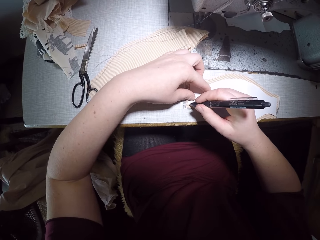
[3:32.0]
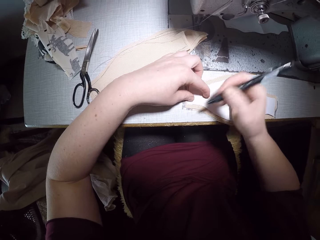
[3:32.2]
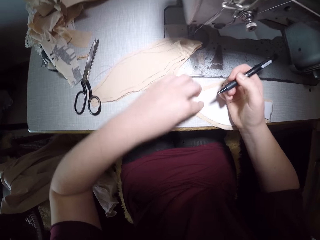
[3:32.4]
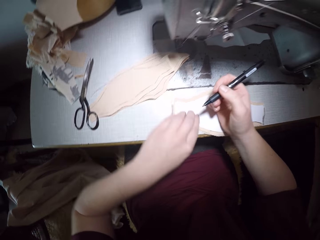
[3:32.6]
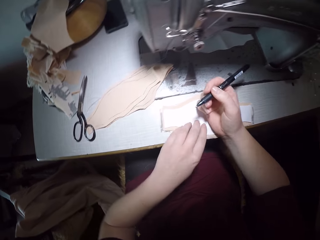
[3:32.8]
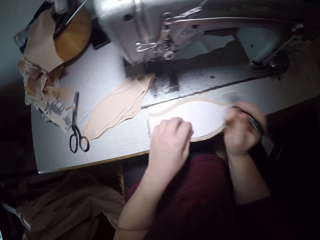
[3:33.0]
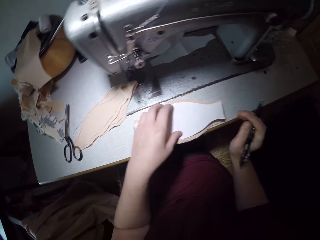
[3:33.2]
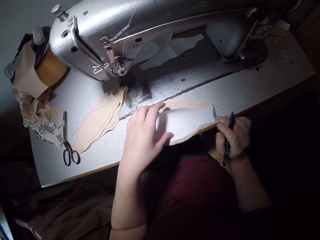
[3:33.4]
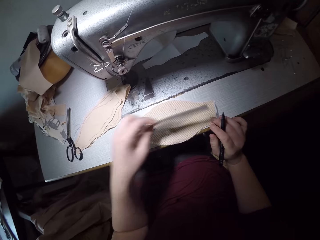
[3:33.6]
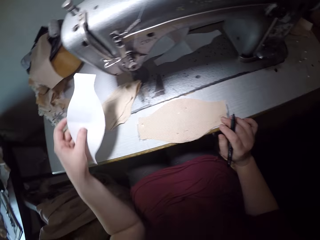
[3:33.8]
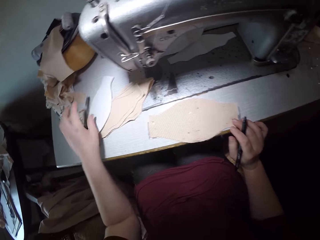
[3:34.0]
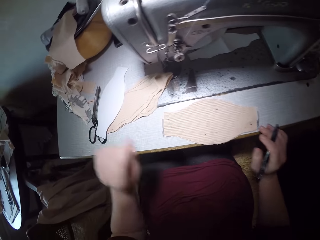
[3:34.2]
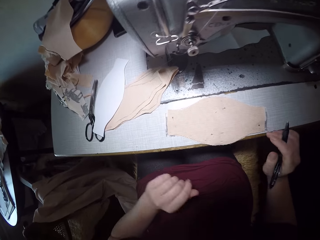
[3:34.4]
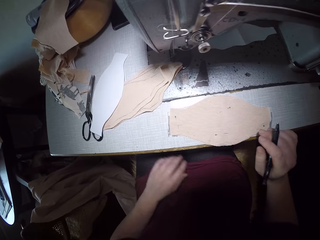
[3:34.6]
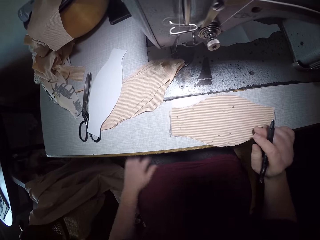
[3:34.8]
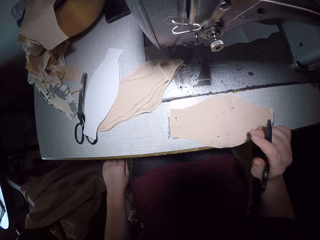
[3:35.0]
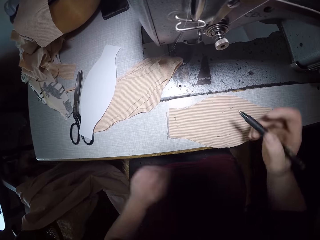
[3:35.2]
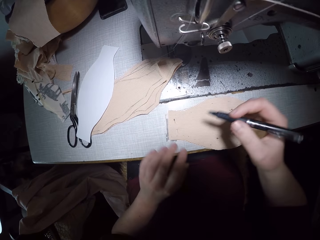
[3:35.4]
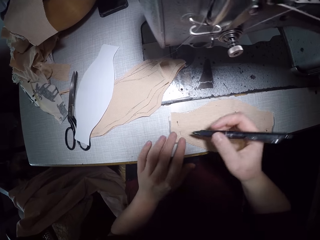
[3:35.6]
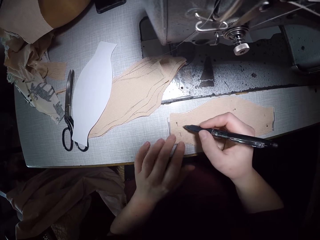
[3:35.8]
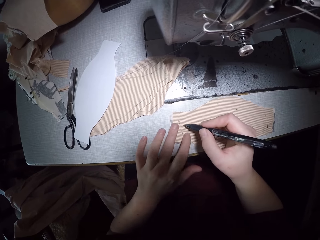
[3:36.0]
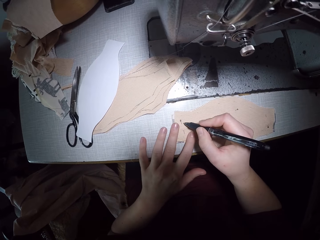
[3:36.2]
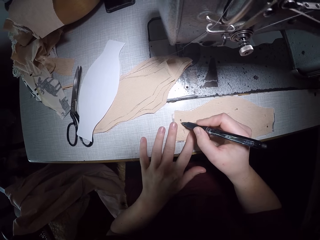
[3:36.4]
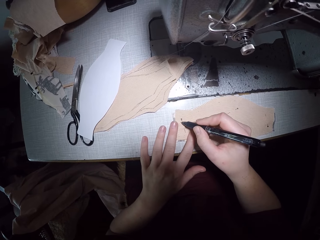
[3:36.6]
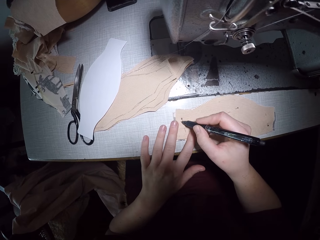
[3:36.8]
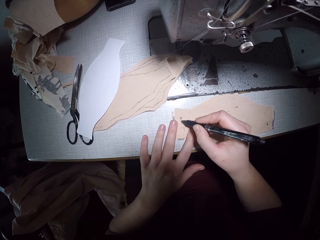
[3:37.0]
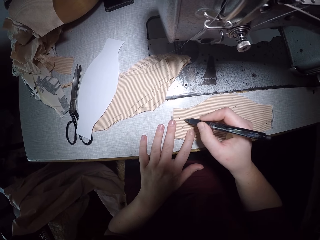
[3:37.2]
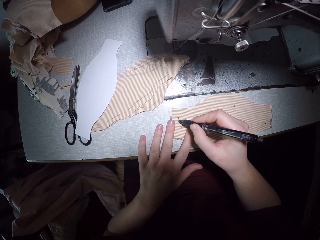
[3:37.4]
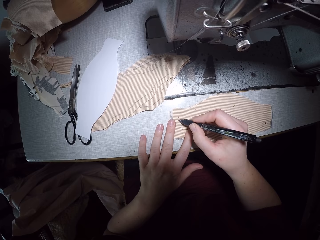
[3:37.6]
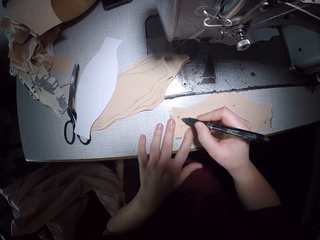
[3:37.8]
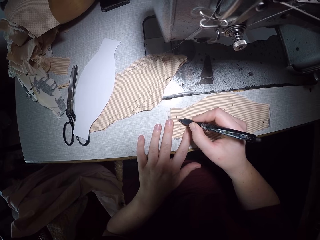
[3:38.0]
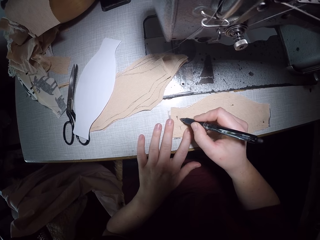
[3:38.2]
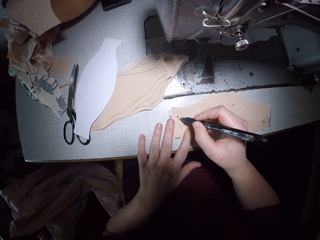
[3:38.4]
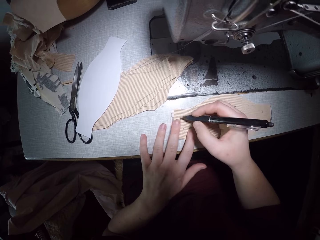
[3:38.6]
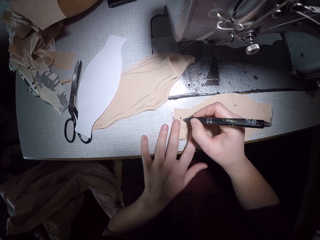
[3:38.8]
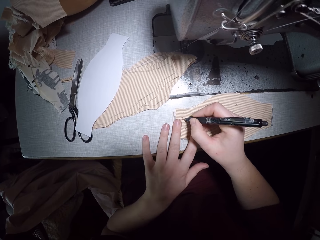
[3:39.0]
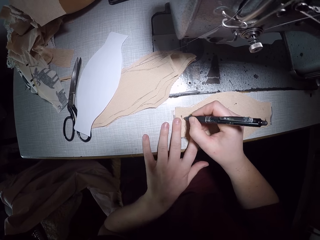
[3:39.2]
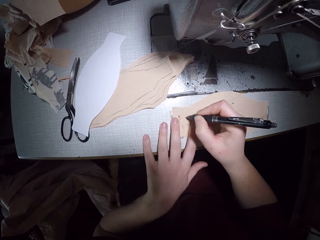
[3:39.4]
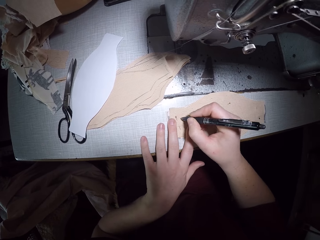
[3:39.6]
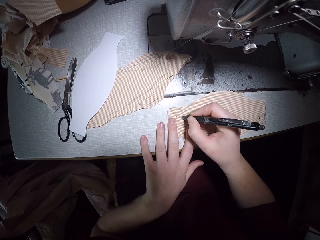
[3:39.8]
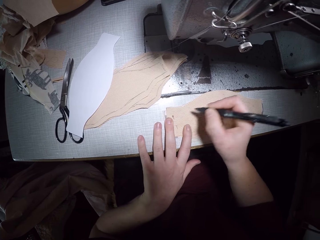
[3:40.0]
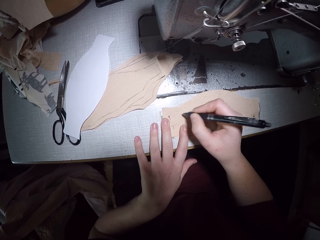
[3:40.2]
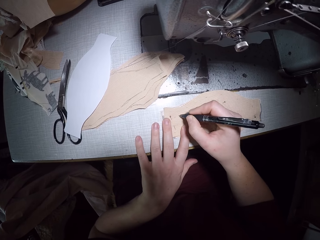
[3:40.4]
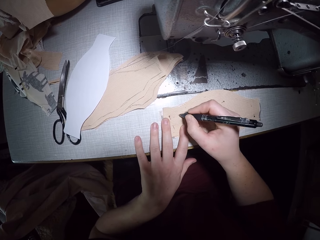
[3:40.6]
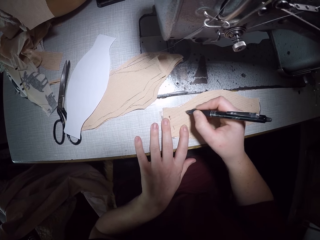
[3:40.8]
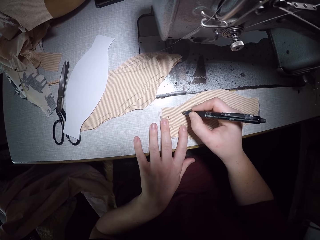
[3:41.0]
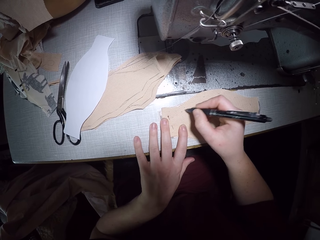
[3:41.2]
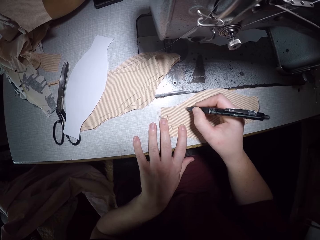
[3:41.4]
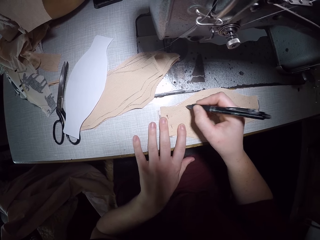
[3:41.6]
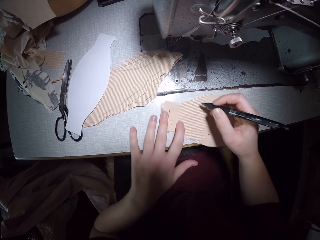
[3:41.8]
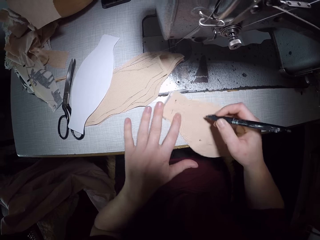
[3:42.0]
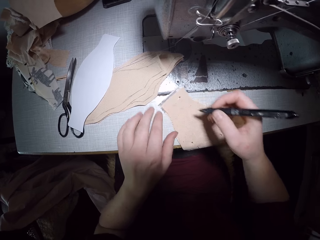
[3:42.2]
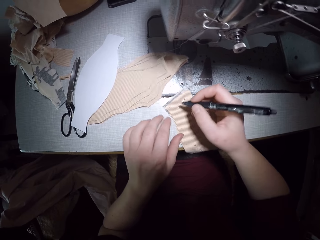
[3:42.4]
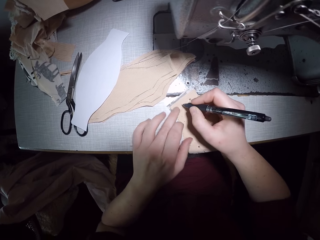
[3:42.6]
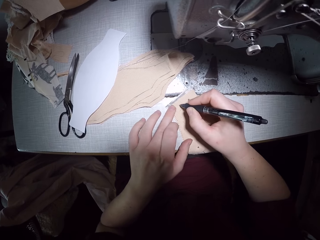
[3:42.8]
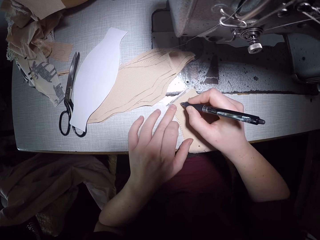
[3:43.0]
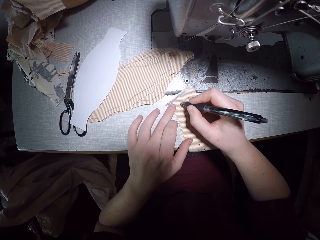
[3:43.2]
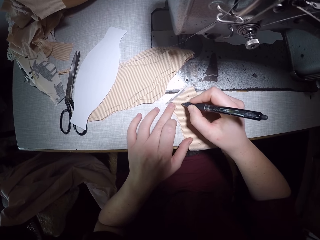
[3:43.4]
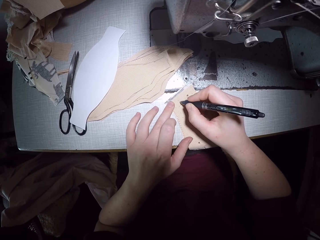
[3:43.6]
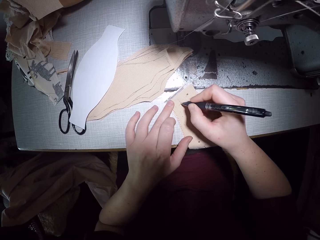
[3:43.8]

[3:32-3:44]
The camera wearer puts the piece of cloth aside. They remove the paper pattern. They place the paper pattern on the left of the machine. They trace out the pattern on the fabric with the pen.

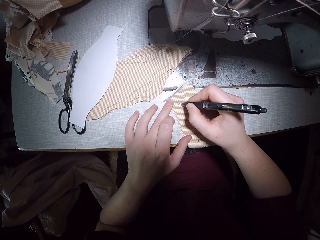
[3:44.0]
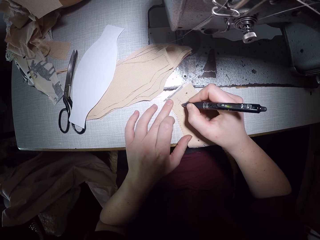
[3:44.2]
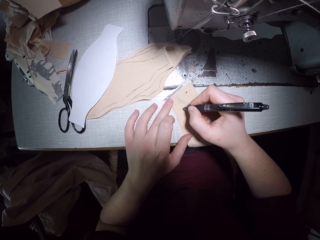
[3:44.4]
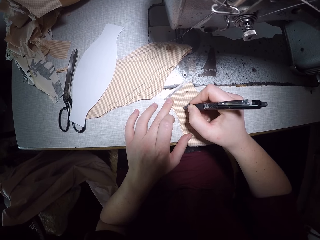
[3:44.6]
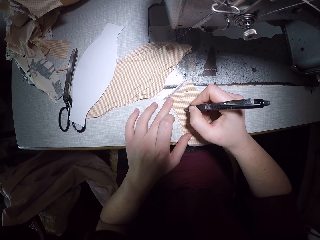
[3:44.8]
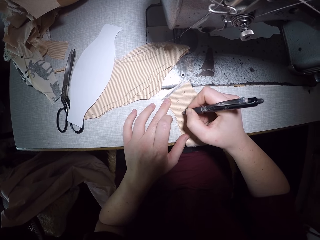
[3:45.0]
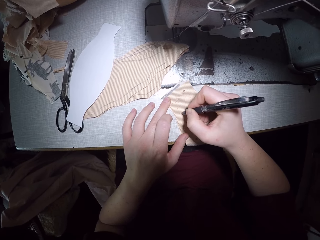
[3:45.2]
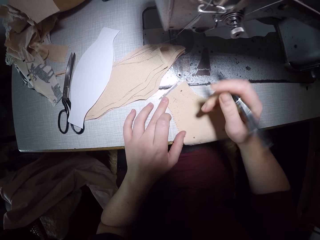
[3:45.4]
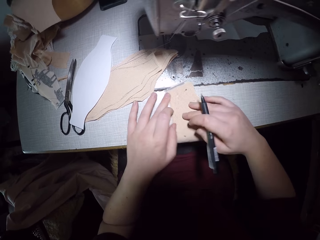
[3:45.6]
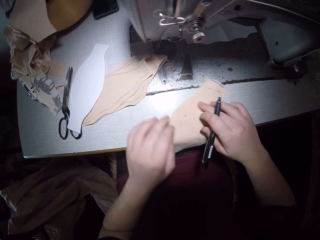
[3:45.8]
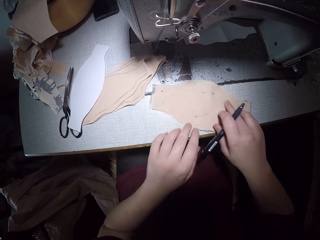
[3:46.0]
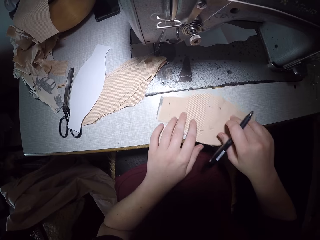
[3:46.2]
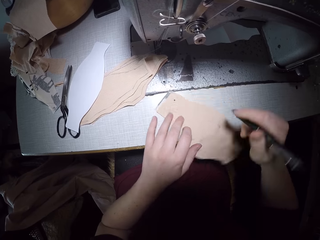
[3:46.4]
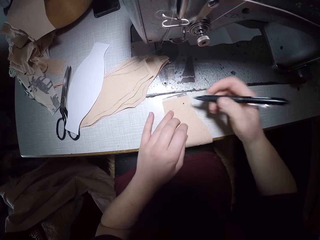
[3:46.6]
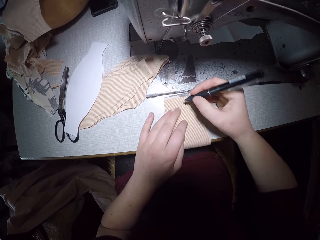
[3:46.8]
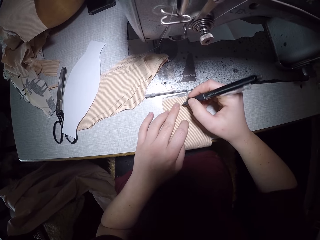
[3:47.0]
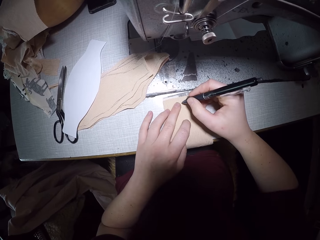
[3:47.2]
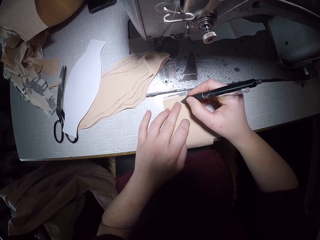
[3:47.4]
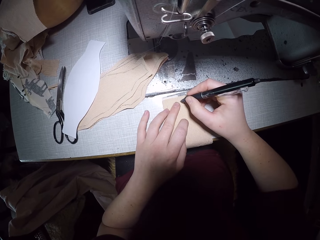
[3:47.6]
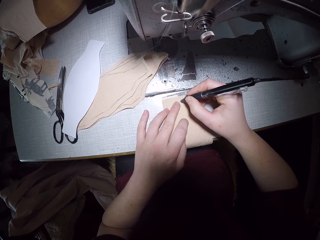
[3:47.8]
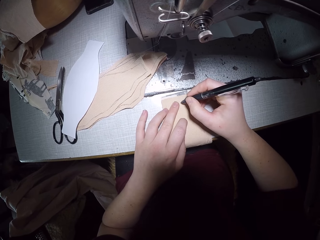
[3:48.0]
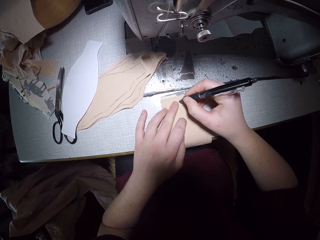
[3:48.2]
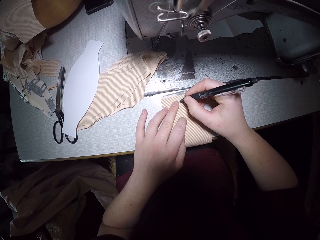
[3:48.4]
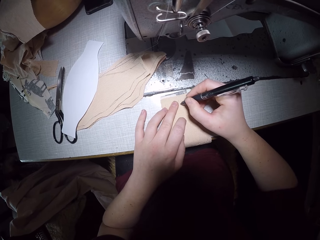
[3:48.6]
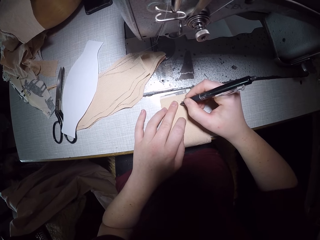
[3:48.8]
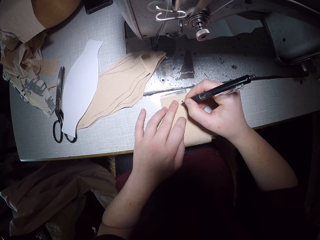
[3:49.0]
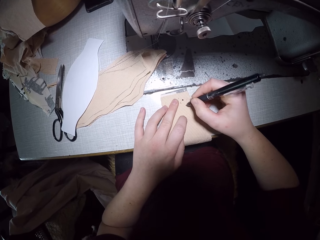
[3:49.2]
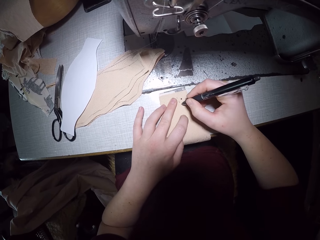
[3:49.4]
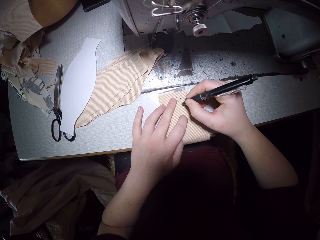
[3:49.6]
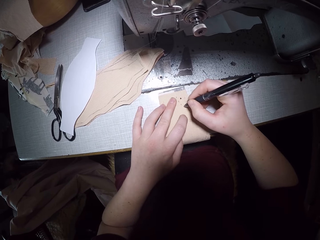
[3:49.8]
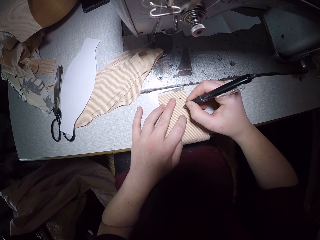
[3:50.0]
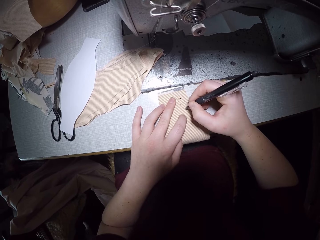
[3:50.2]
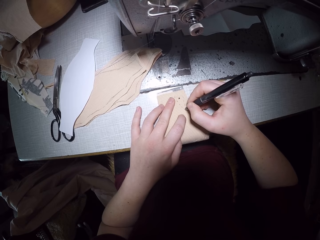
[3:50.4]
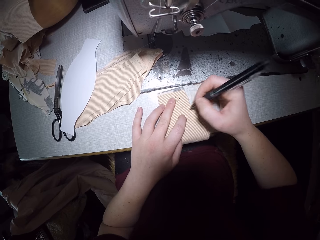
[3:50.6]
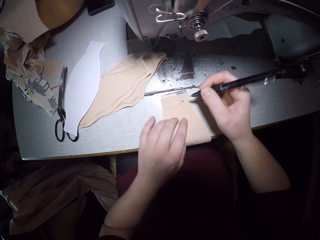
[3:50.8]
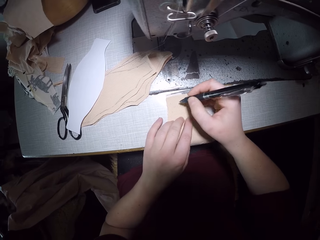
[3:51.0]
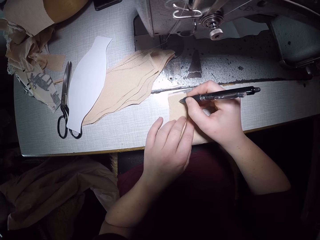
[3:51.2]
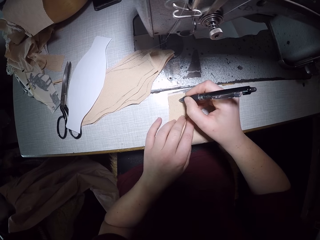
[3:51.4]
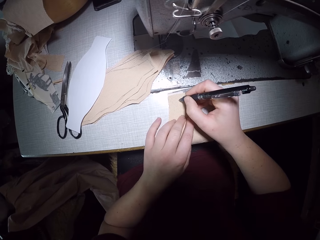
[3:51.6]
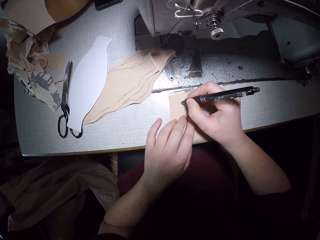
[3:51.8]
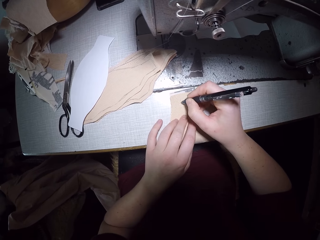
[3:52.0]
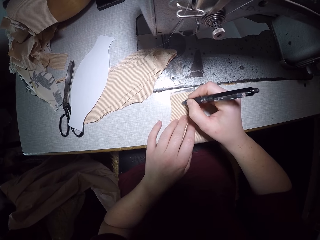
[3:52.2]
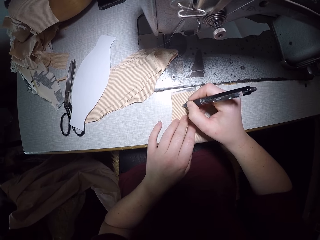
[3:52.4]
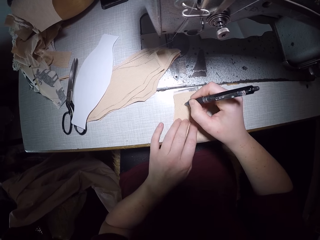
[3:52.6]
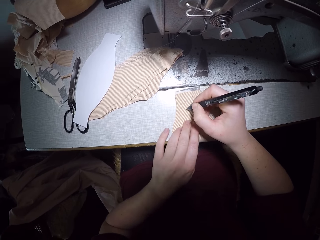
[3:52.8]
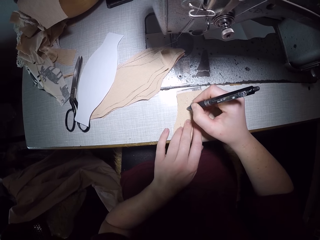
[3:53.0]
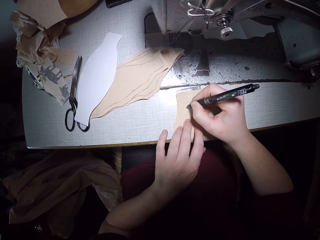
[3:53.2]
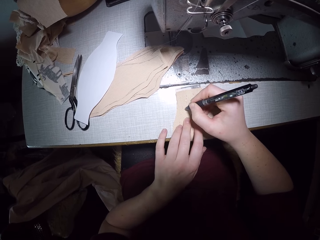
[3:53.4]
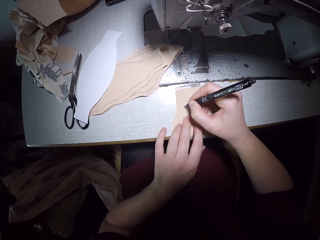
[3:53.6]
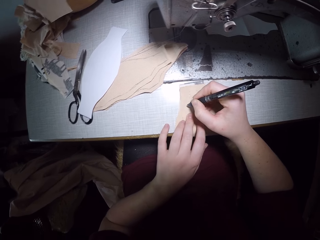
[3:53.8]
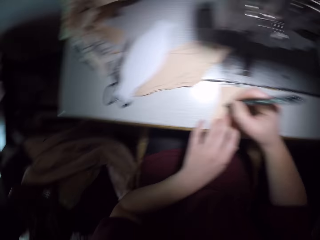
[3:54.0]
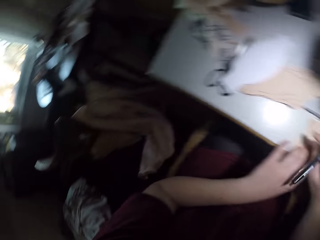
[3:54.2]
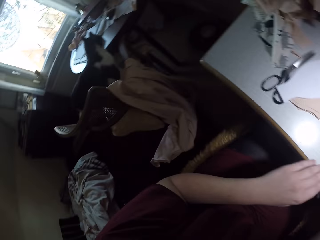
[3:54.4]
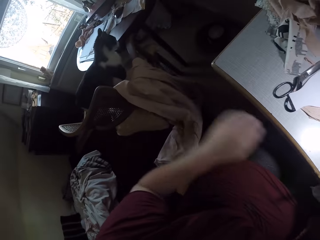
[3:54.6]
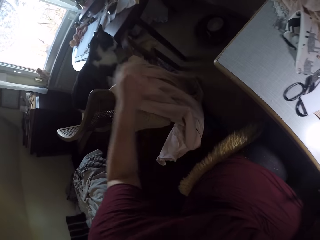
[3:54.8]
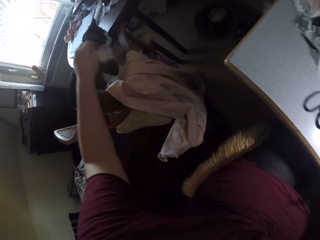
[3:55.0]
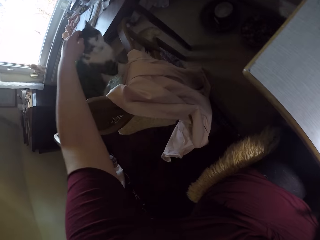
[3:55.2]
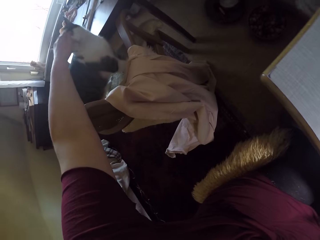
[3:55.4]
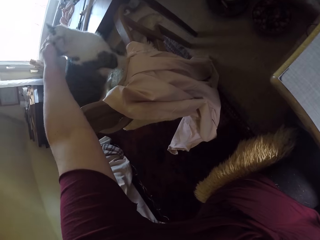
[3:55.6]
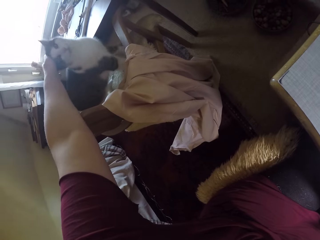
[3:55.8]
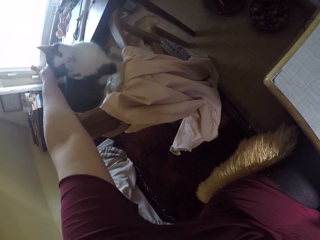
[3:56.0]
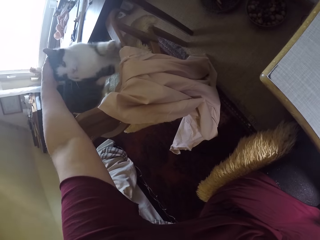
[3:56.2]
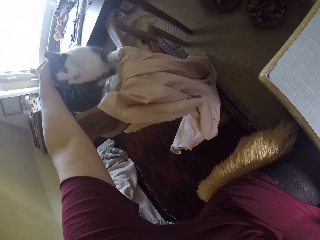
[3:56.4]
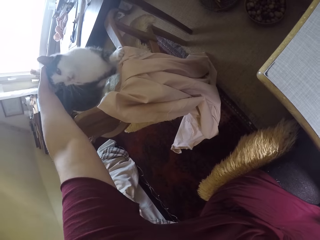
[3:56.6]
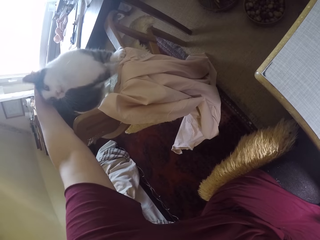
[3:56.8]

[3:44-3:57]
The camera wearer turns to the cat. They touch the cat.
